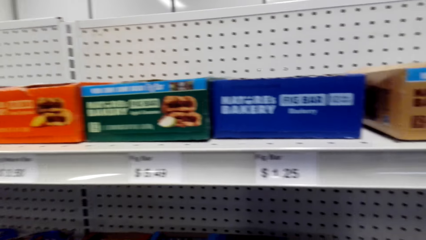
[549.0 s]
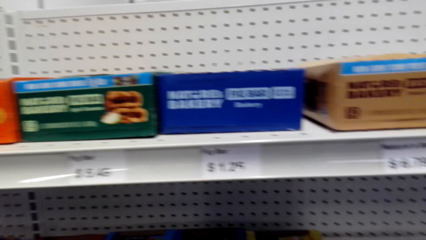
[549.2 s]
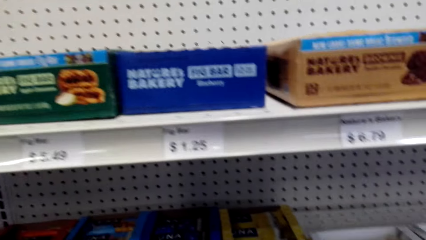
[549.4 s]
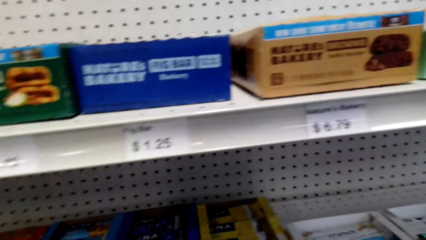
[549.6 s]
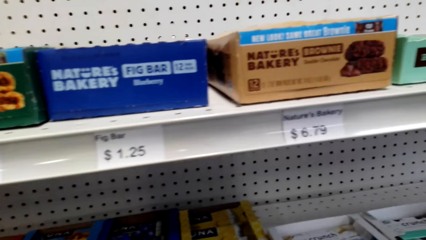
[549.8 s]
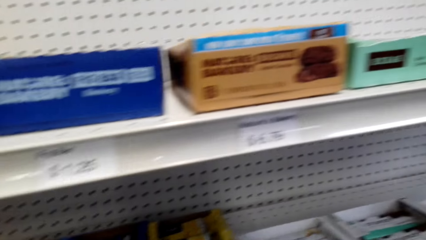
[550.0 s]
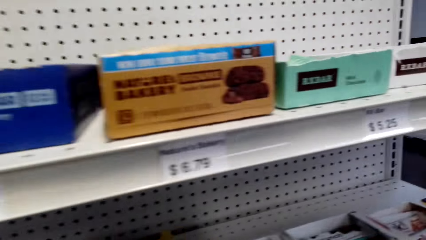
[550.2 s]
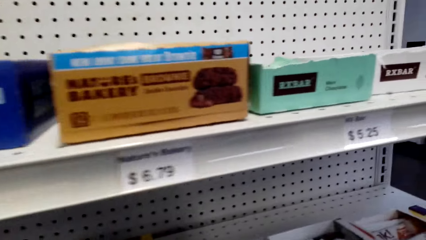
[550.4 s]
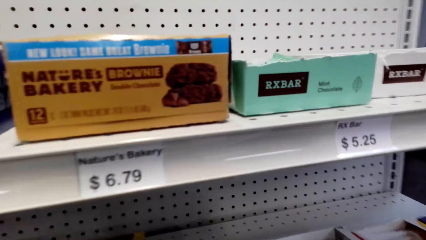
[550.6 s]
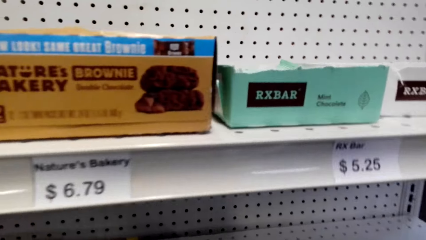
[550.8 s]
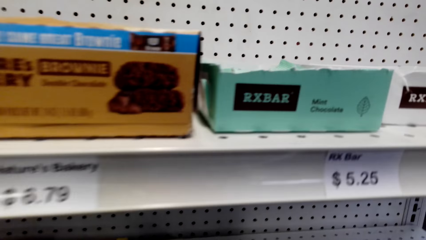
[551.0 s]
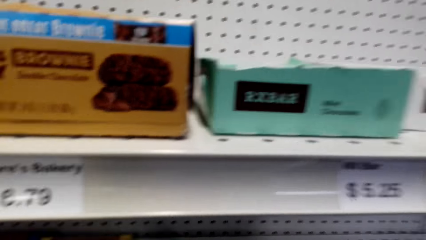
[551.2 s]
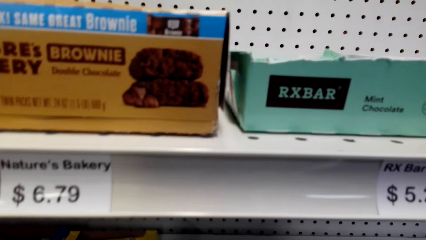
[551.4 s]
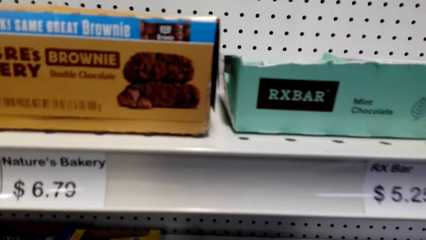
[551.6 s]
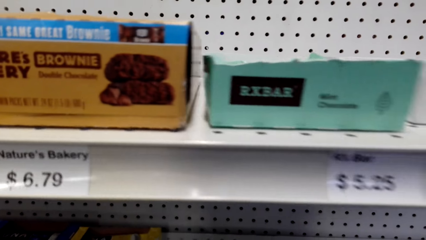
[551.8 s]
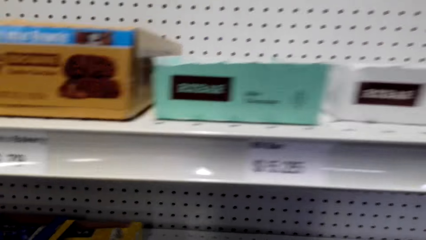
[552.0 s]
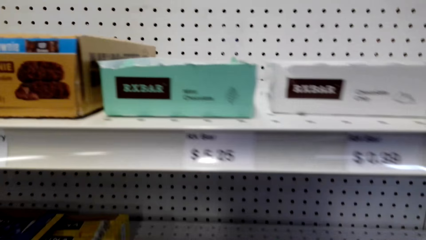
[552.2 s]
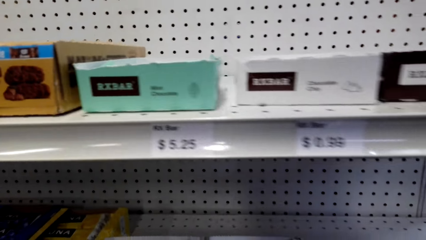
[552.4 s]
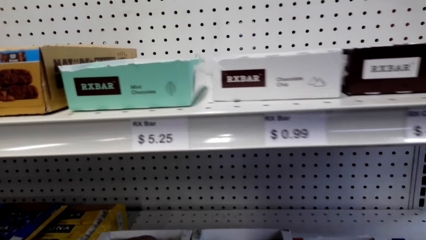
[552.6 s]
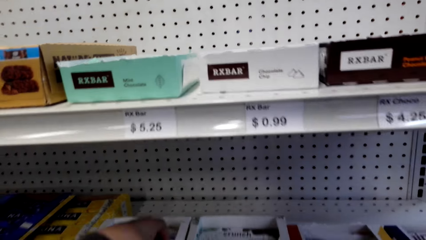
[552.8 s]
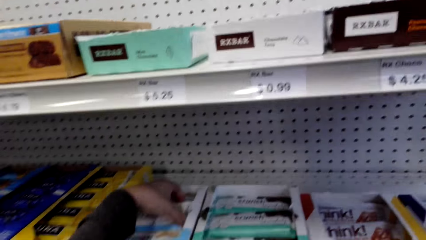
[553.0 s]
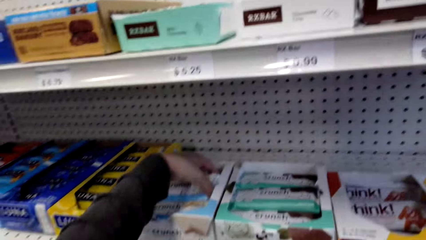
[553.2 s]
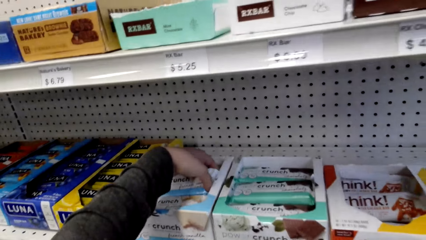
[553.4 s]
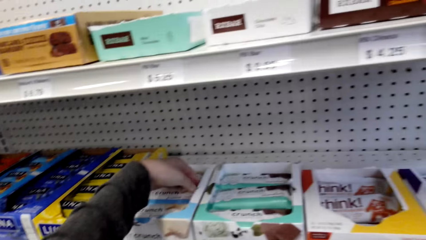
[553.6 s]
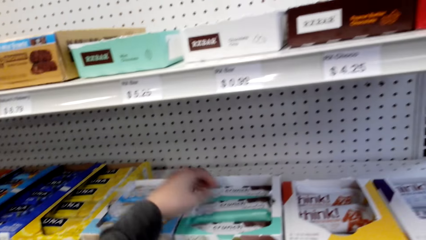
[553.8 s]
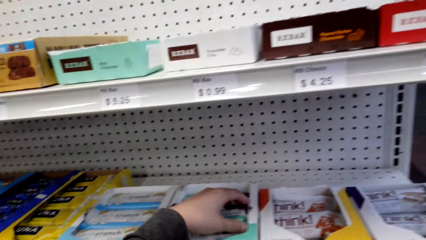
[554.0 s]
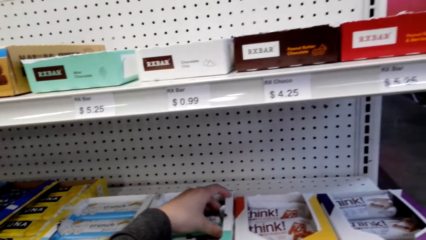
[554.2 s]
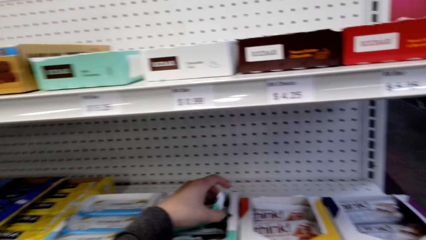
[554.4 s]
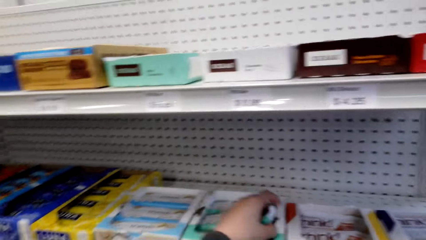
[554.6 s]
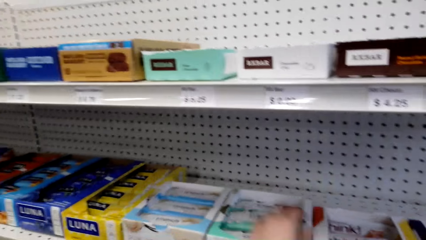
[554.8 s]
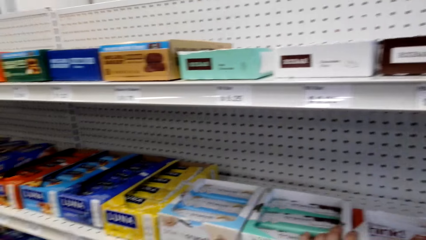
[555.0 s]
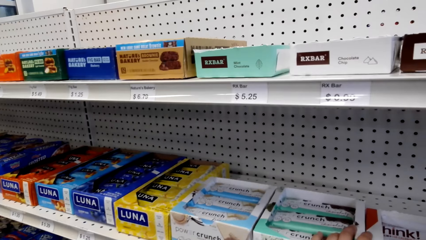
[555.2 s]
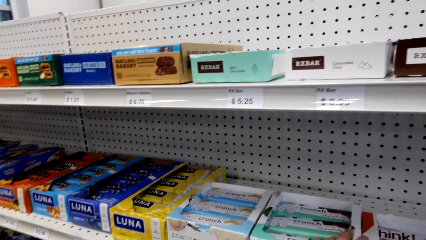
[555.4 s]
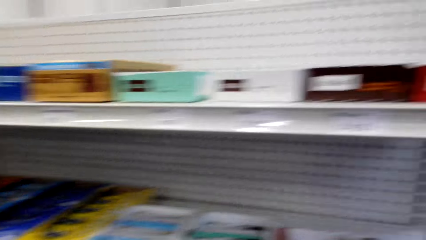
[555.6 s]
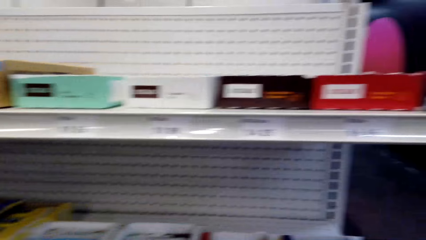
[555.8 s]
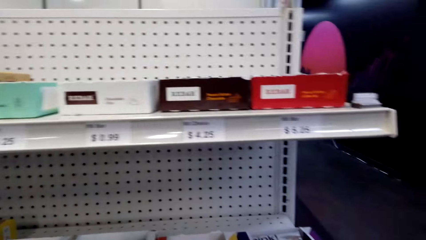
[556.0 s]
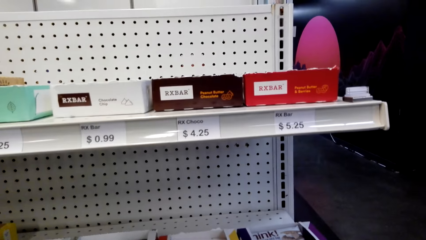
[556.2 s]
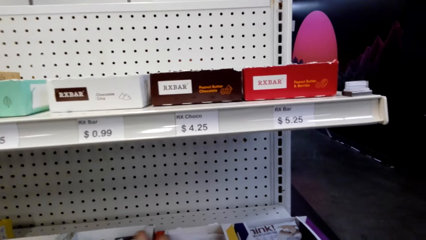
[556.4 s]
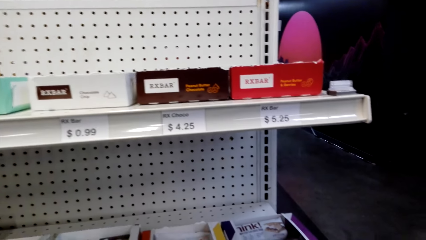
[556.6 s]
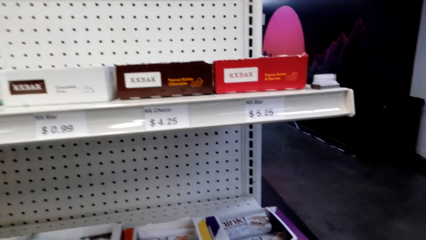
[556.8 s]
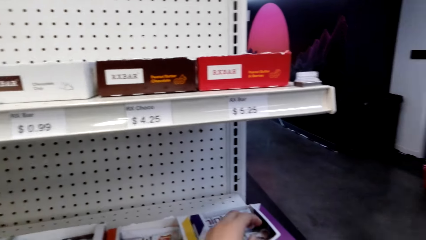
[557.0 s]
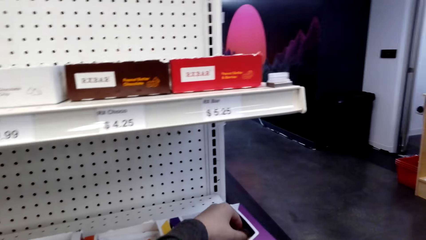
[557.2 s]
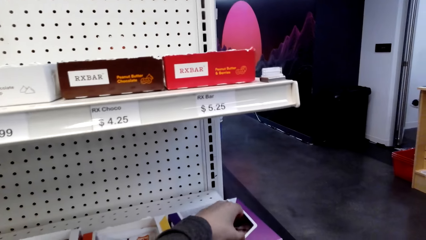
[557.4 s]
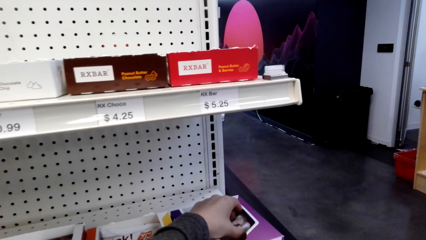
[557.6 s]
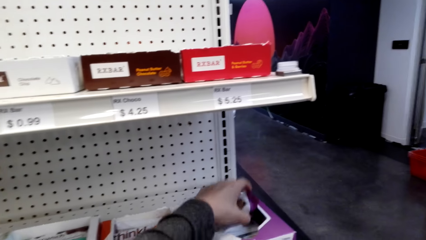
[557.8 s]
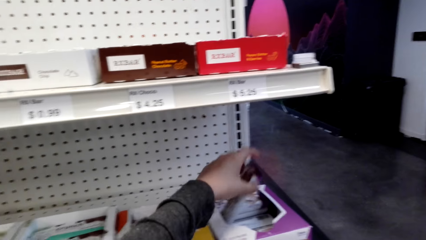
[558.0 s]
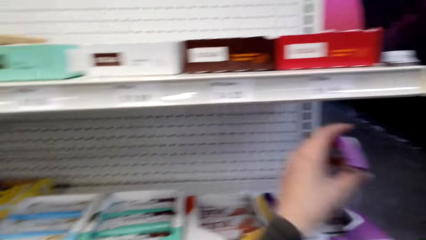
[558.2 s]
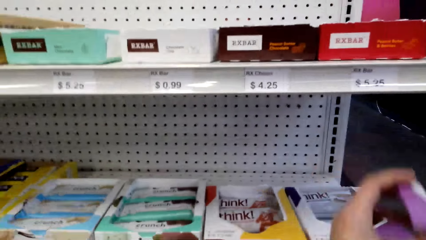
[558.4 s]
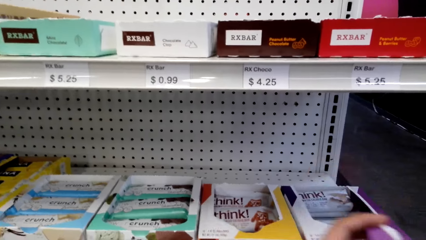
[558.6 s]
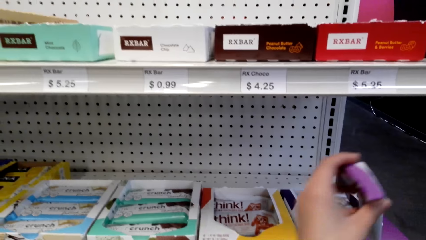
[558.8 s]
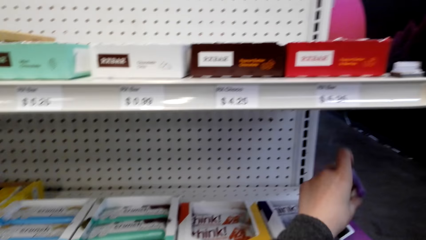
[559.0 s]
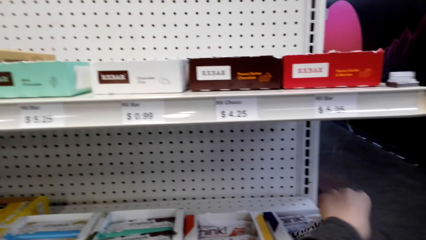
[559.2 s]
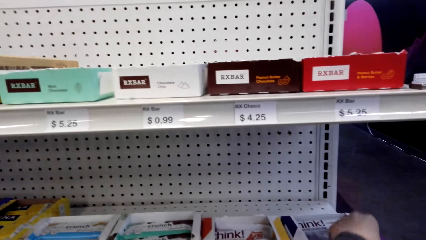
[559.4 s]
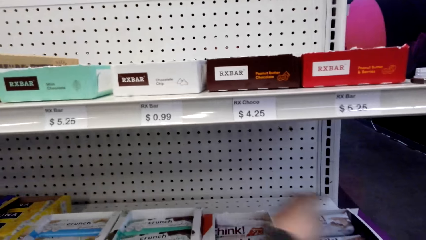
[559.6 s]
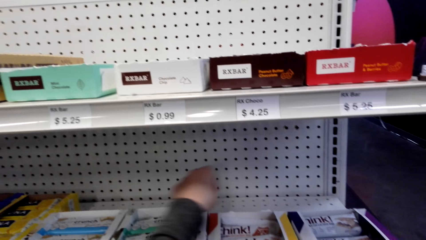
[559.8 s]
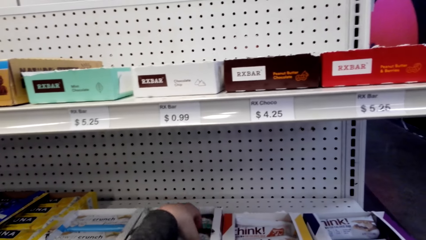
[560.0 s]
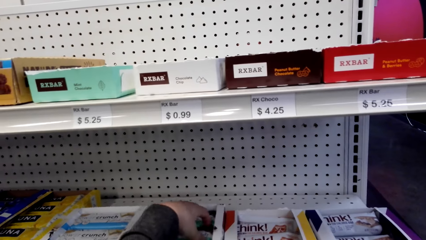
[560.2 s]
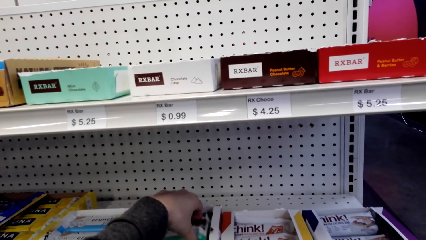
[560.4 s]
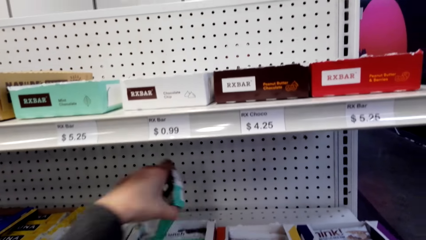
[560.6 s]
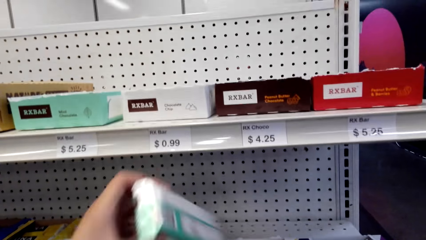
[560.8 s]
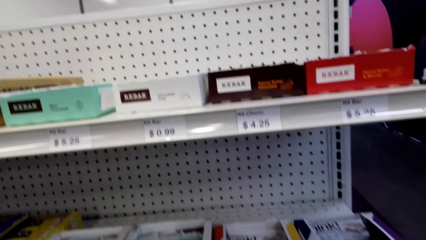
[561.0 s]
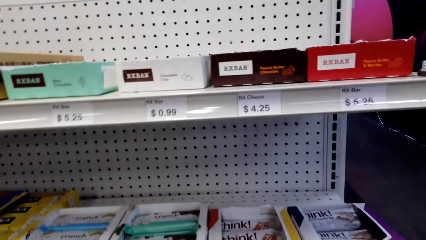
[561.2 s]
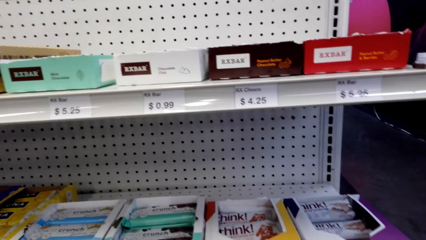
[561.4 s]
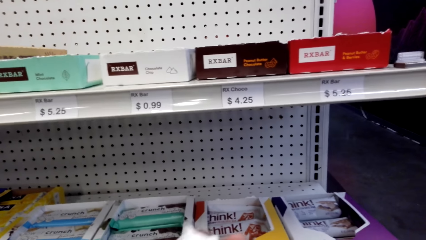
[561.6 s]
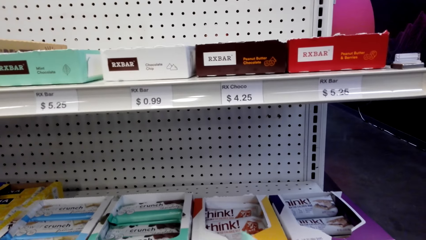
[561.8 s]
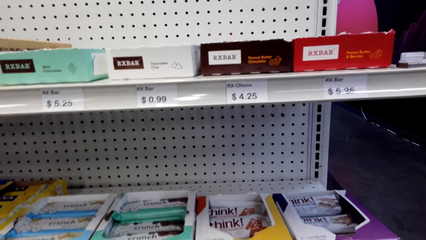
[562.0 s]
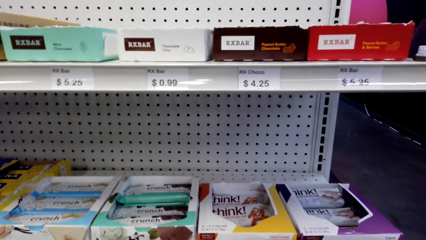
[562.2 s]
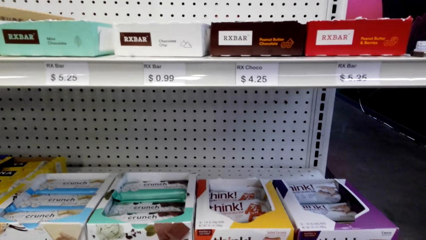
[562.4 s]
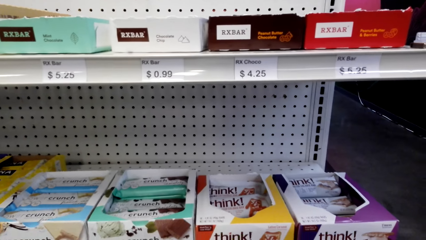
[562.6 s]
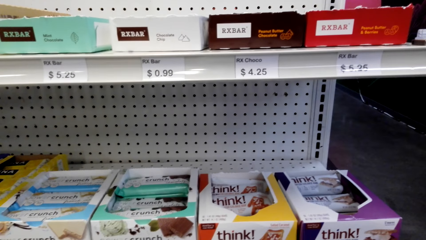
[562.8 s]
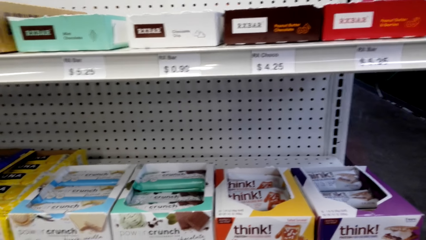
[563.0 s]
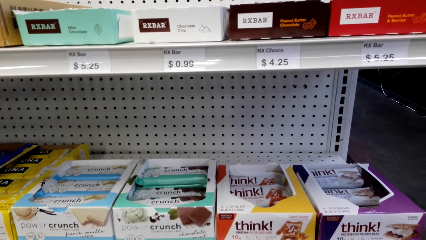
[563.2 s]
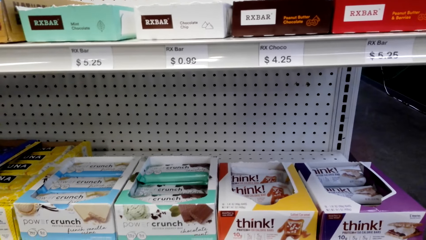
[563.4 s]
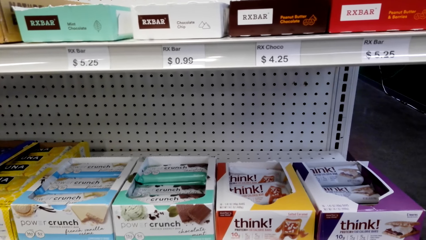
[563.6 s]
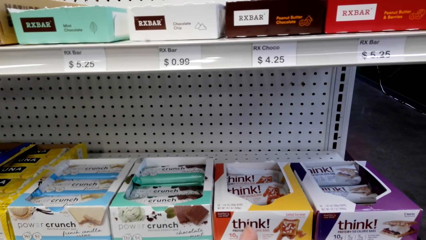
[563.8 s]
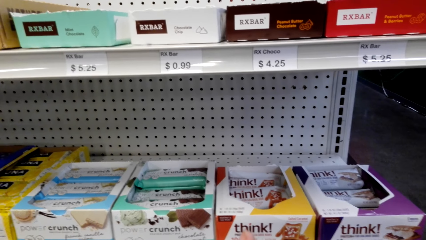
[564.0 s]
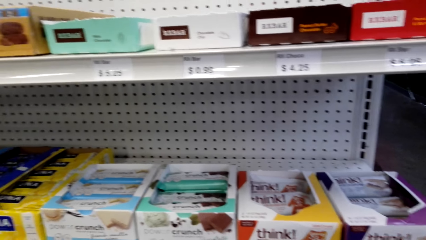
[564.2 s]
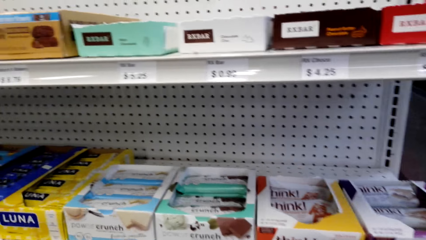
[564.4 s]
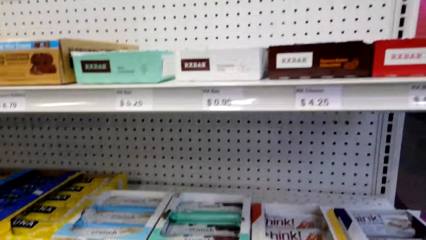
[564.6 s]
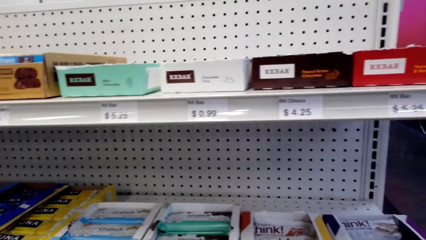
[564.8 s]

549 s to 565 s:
The camera wearer looks around a supermarket and walks around the supermarket. They look at the item on the shelf. They adjust items on the shelf. They touch the item on the shelf. They look around the supermarket. They pick up the biscuits from the shelf. They drop the biscuits. They pick up the crunchy. They move items on the shelf. They look around the supermarket.
